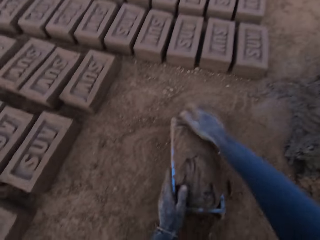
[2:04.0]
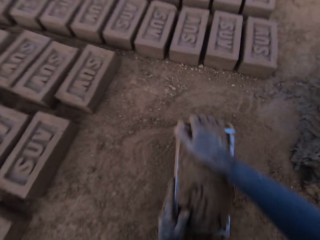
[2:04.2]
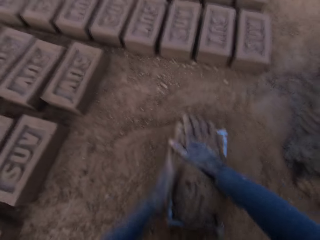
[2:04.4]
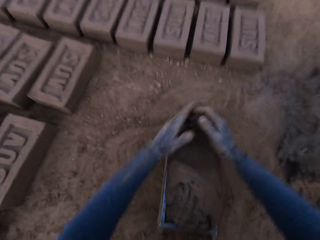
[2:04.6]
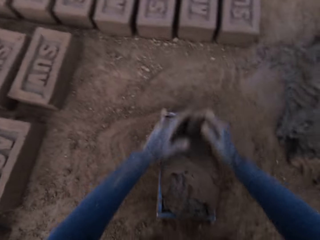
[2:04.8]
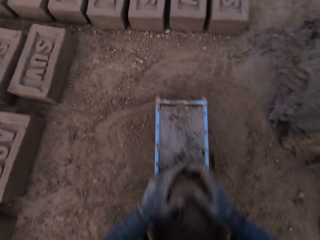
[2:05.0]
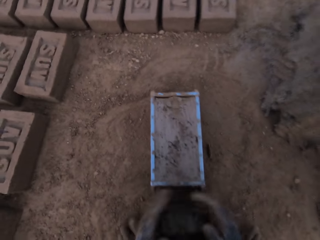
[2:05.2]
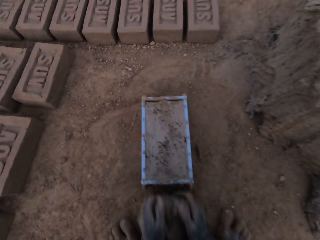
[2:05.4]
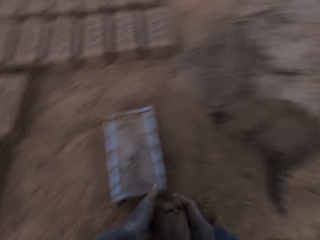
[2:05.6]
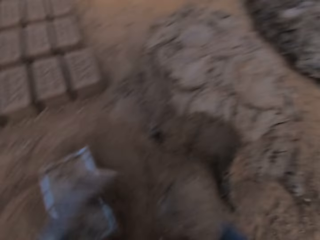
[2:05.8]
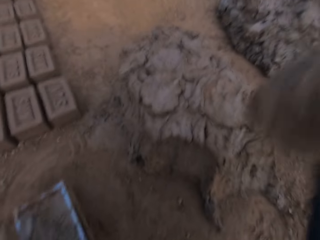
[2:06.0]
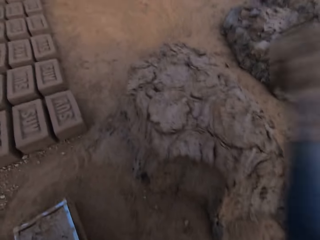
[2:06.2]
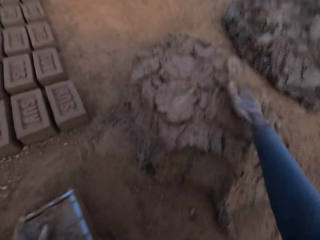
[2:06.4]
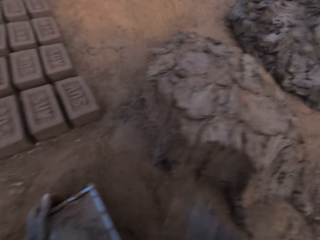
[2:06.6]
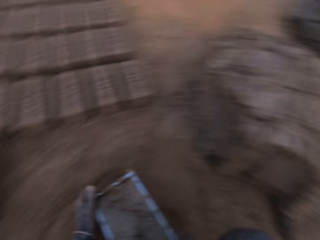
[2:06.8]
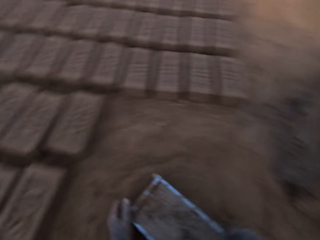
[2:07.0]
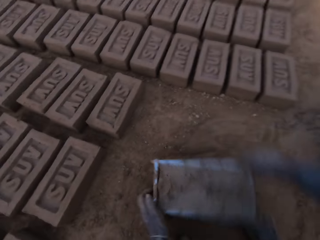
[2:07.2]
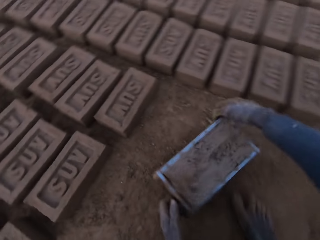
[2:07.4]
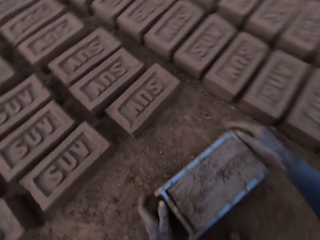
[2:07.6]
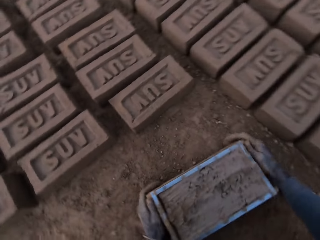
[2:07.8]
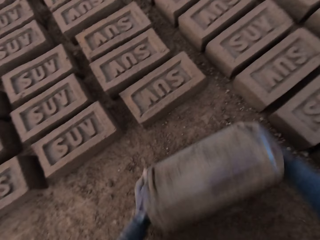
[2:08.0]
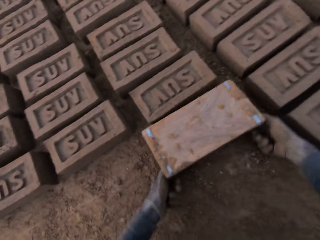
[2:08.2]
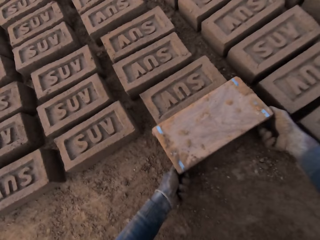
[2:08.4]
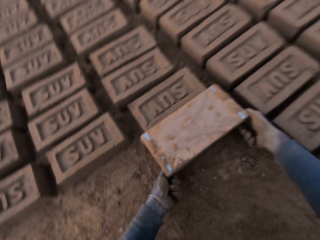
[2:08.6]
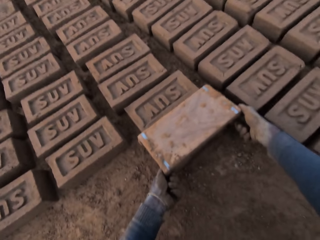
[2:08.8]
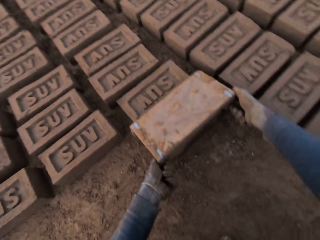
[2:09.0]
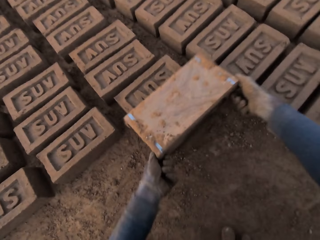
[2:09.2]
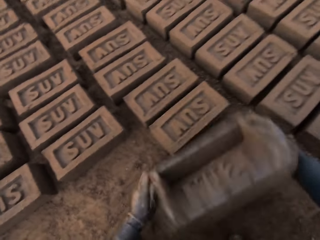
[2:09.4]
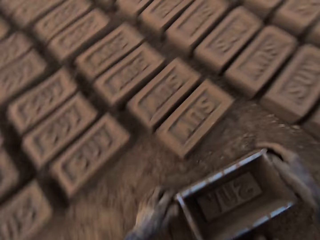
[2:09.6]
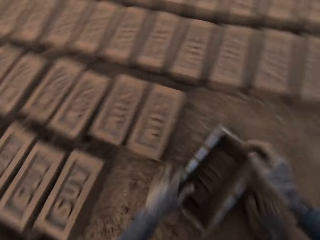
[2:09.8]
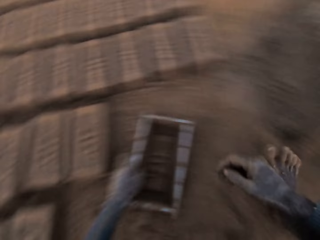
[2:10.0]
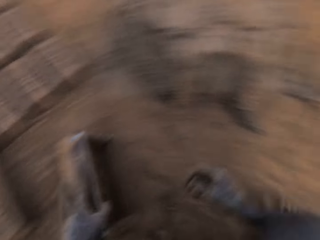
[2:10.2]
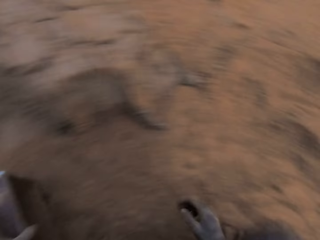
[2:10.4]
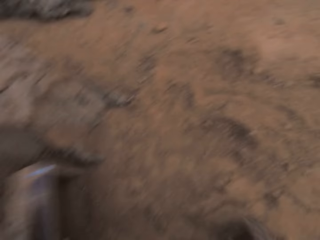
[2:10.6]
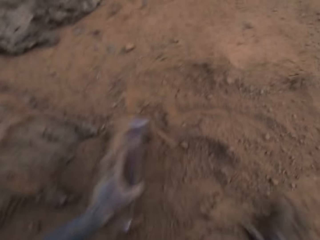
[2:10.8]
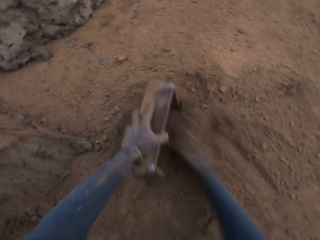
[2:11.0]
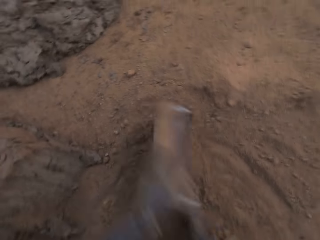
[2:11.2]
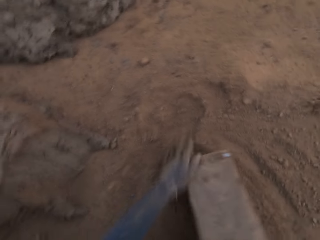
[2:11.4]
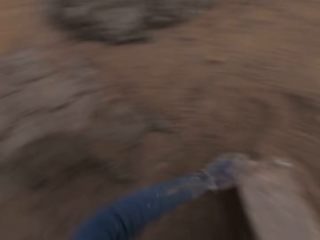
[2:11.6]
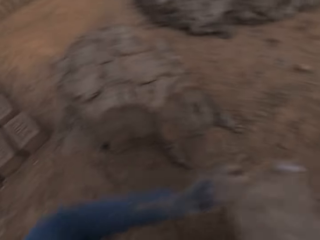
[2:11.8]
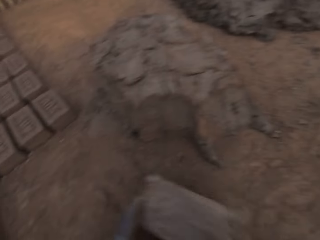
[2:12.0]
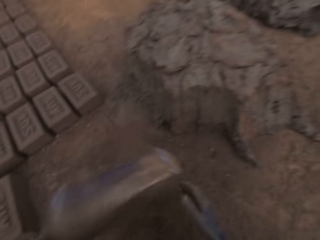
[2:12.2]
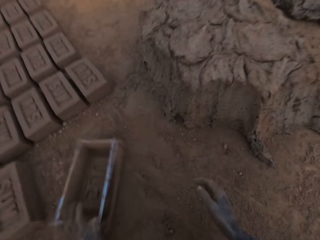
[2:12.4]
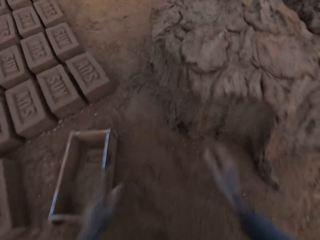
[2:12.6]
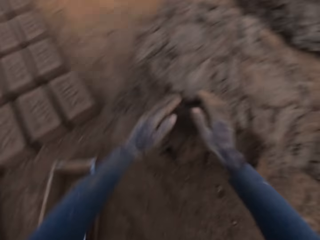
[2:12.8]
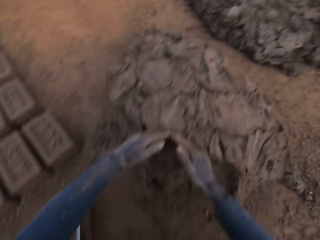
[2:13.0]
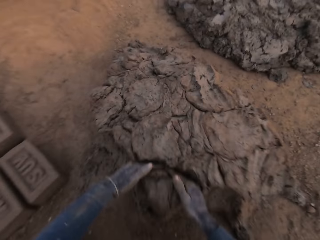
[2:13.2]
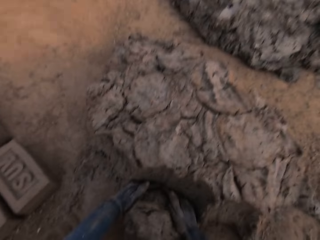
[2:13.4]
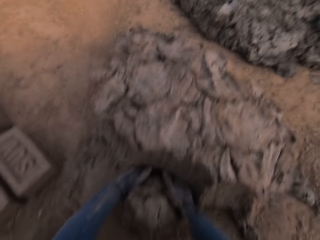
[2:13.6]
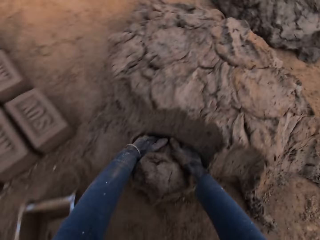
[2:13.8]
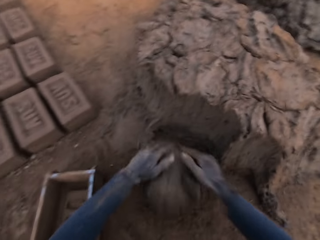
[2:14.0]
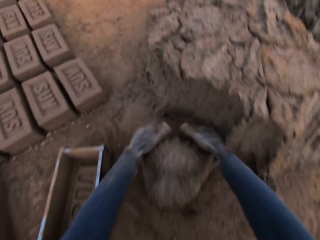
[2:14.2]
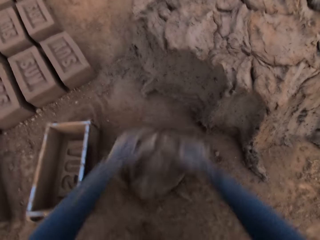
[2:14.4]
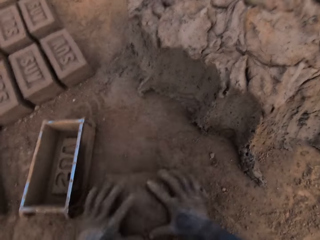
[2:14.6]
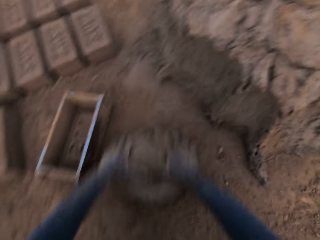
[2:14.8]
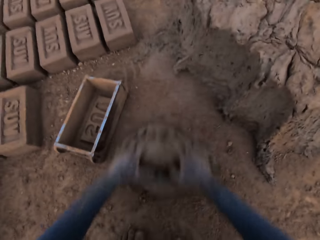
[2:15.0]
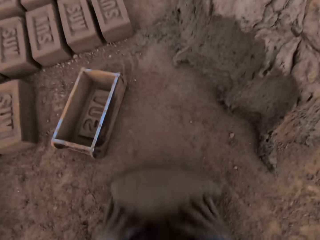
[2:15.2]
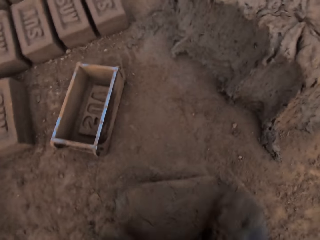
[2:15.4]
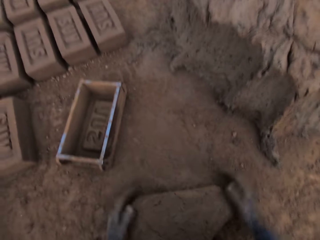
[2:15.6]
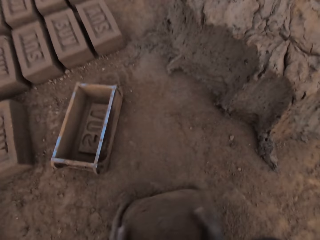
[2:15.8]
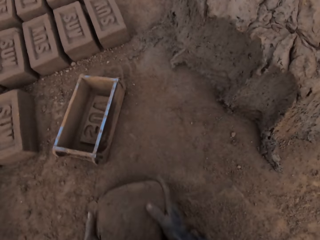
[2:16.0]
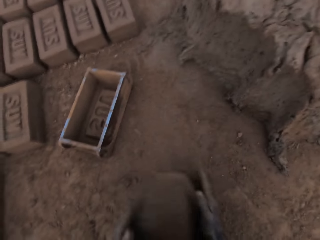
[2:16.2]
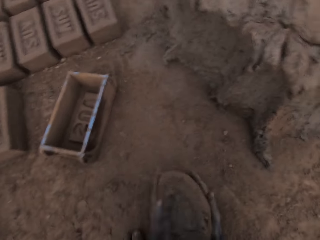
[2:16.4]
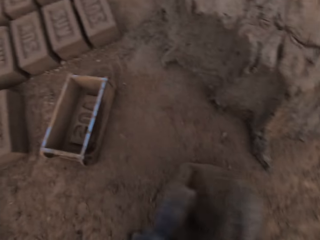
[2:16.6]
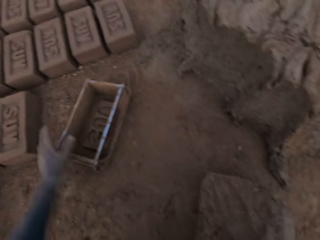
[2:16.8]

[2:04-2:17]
The camera wearer loads the brick mold with the mortar. He scrapes the mortar on the brick mold with his hands. He drops the mortar on the heap of mortar with his right hand. He moves the brick mold closer to the aligned bricks on the ground. He holds the brick mold. He flips the brick mold upside down. He removes the brick mold from the brick. He puts the brick mold on the ground. He moves with the brick mold in his hand towards the heap of mortar. He cleans the brick mold with sand. He puts the brick mold on the ground. He cuts out a piece of mortar from the heap of mortar with his hands. He molds the mortar with his hands on the ground.

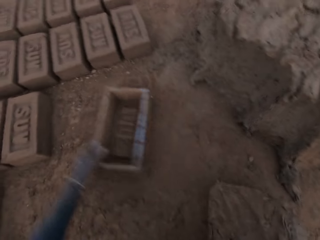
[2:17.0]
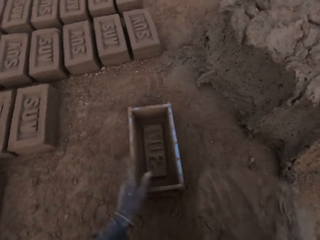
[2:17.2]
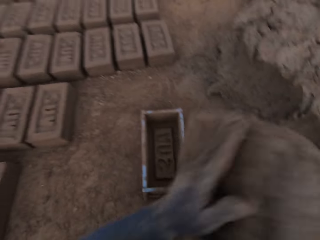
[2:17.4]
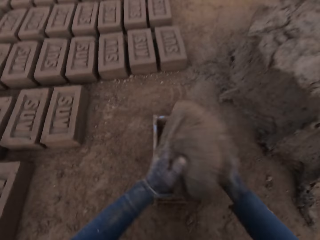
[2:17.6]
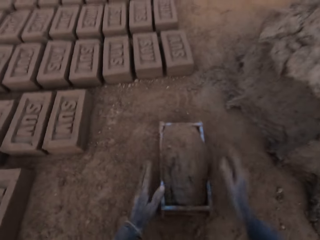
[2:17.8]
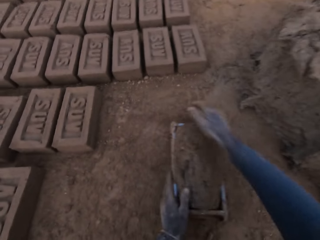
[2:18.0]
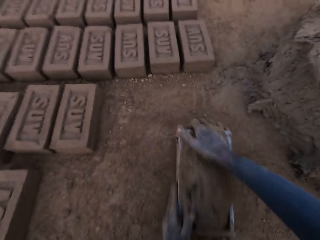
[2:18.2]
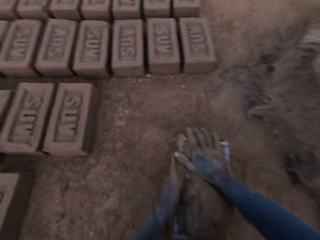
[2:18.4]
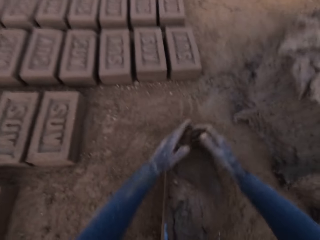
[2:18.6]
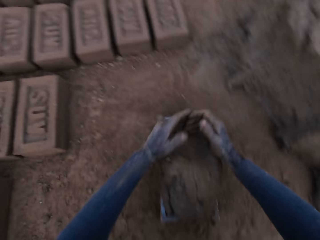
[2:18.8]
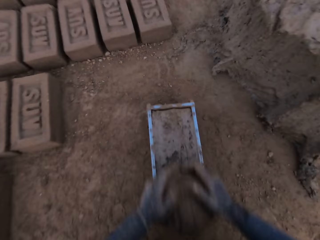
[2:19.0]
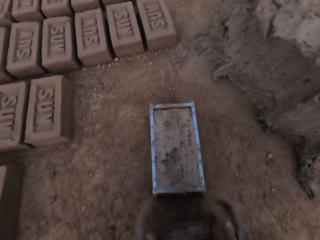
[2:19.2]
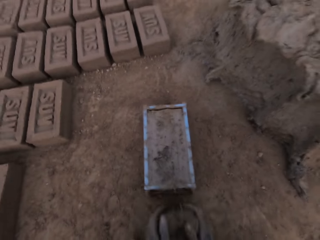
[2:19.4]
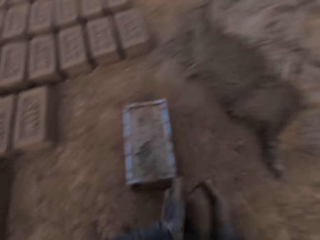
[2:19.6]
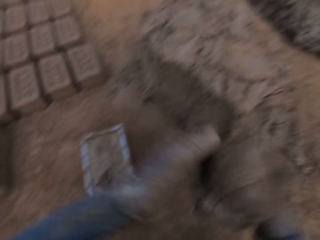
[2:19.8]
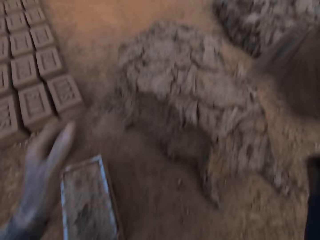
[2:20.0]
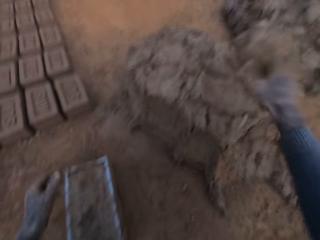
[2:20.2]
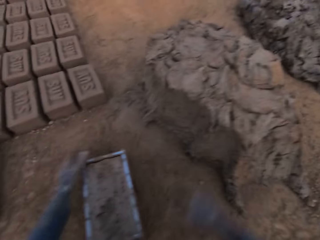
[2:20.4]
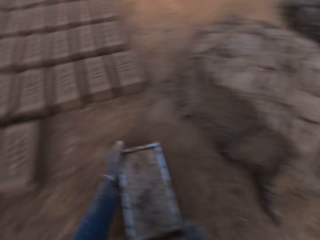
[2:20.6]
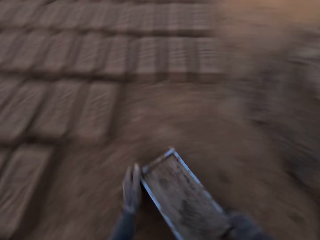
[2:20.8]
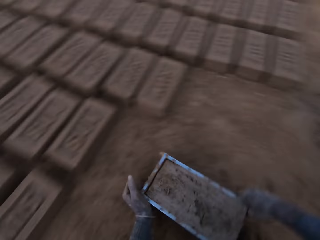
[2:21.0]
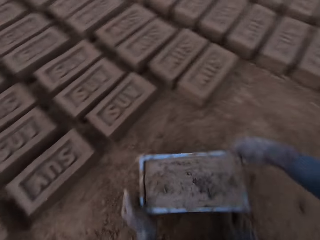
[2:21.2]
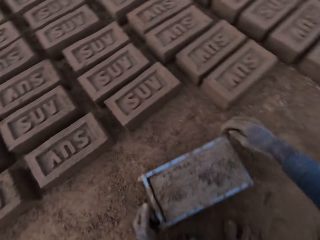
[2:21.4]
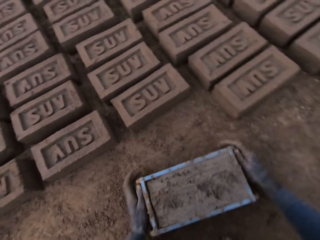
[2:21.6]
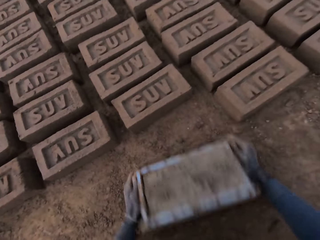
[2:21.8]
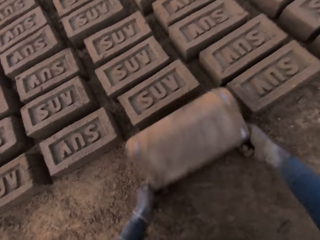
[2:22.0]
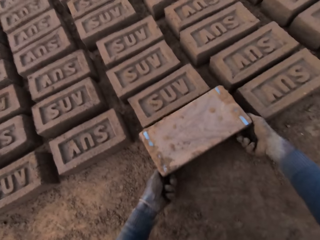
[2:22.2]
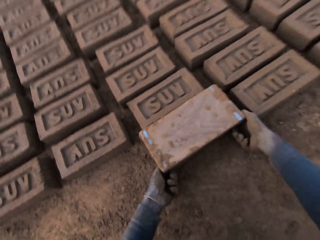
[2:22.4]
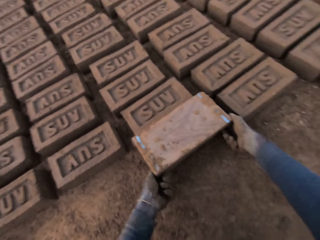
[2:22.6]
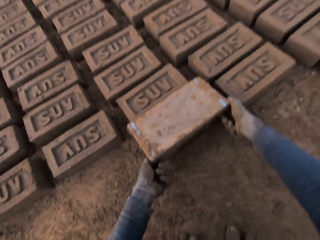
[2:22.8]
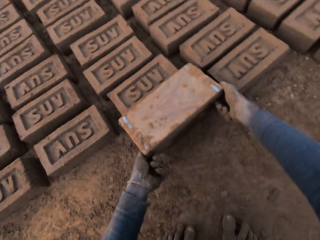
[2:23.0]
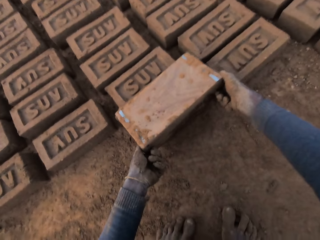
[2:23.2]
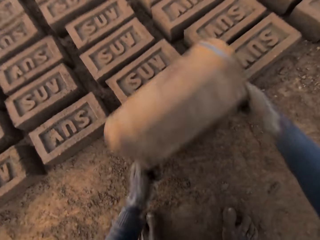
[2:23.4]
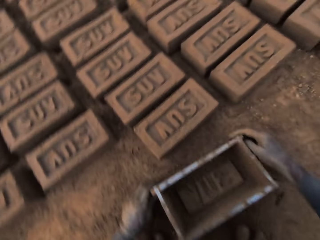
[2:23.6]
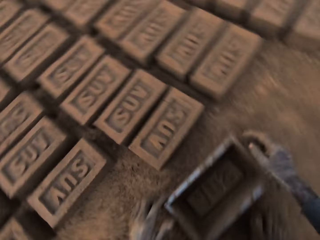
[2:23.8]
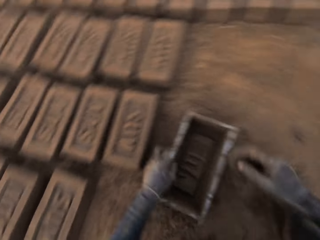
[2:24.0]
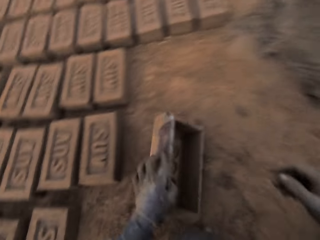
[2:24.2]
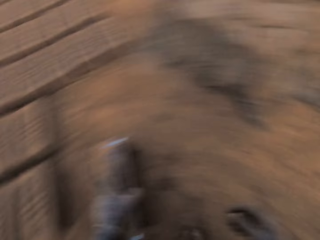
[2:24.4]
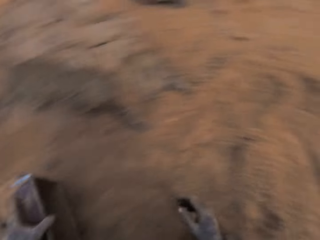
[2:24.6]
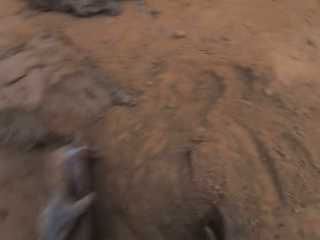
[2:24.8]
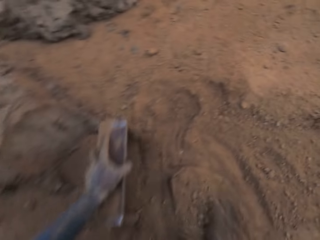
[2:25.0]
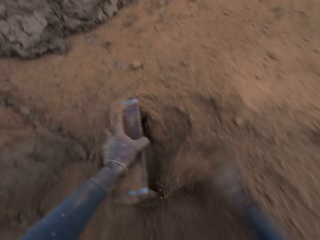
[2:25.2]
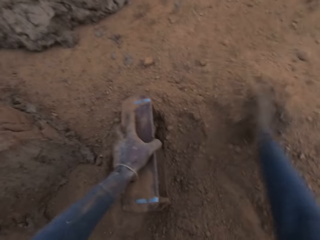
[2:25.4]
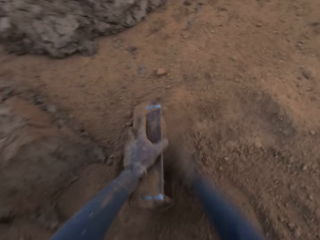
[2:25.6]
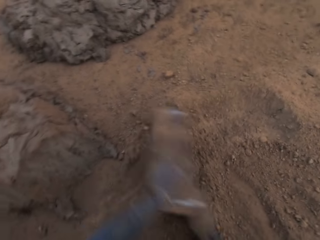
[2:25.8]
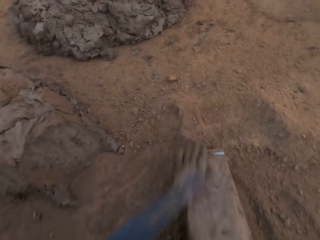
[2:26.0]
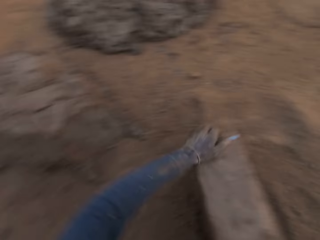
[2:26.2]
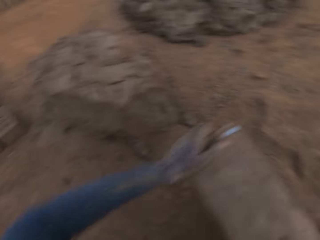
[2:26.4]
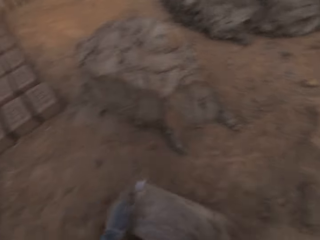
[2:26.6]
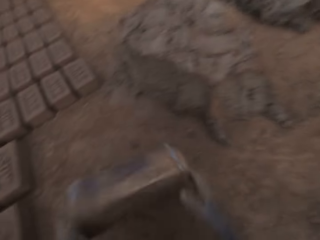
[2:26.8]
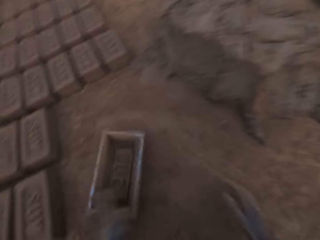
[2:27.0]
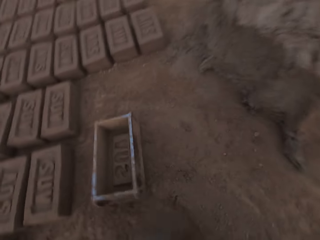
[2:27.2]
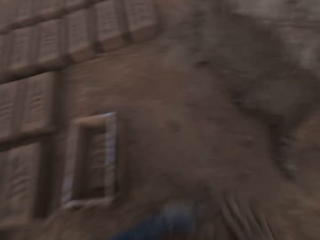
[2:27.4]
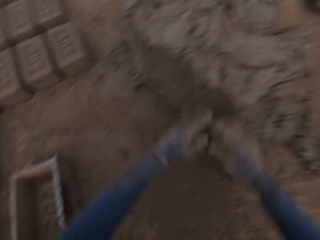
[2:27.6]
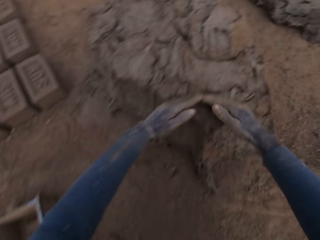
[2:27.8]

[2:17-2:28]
The camera wearer adjusts the brick mold with his left hand. He loads the brick mold with the mortar. He holds the brick mold. He scrapes the mortar on the brick mold with his hands. He drops the mortar on the heap of mortar with his right hand. He moves the brick mold closer to the aligned bricks on the ground. He flips the brick mold upside down. He removes the brick mold from the brick. He puts the brick mold on the ground. He moves with the brick mold in his hand towards the heap of mortar. He holds the brick mold. He cleans the brick mold with sand. He holds the brick mold. He puts the brick mold on the ground.
